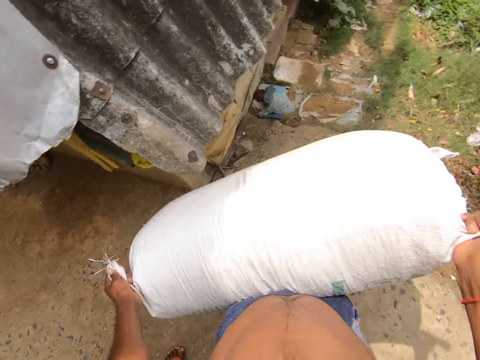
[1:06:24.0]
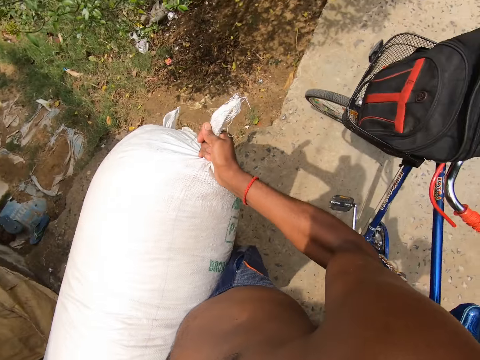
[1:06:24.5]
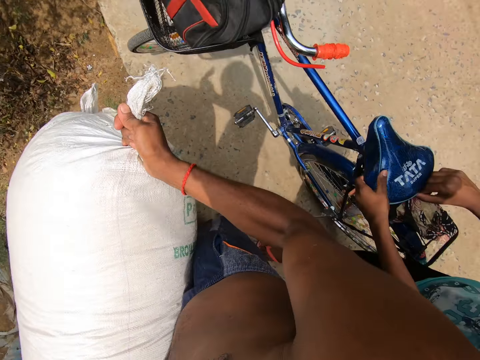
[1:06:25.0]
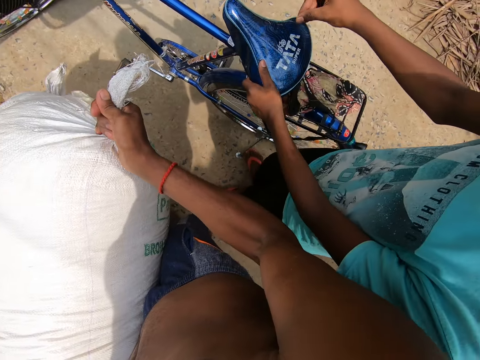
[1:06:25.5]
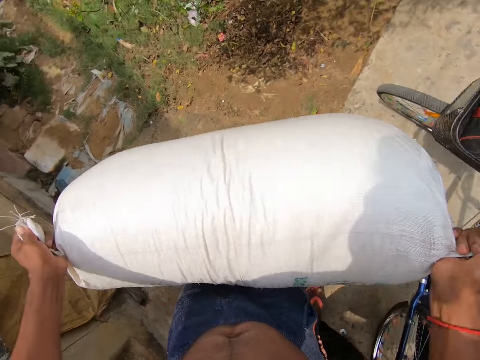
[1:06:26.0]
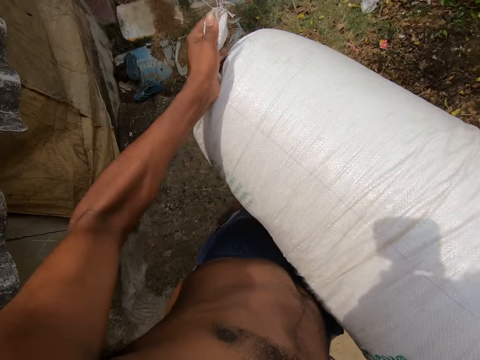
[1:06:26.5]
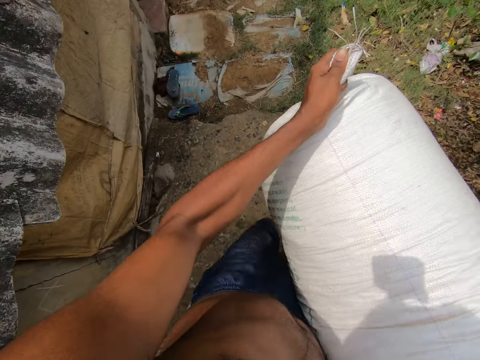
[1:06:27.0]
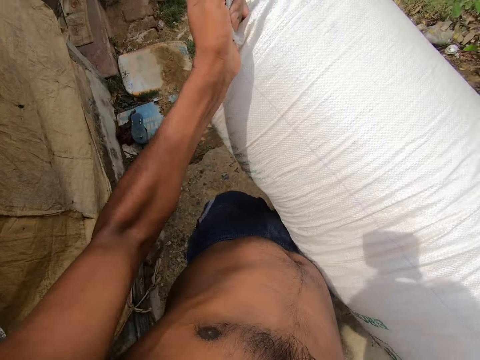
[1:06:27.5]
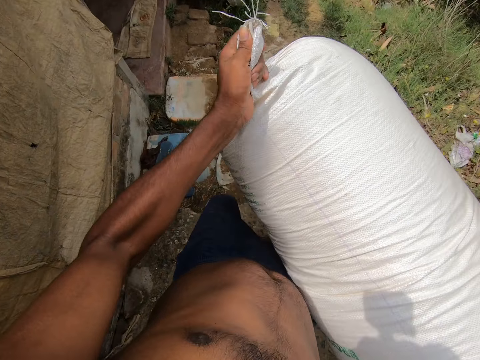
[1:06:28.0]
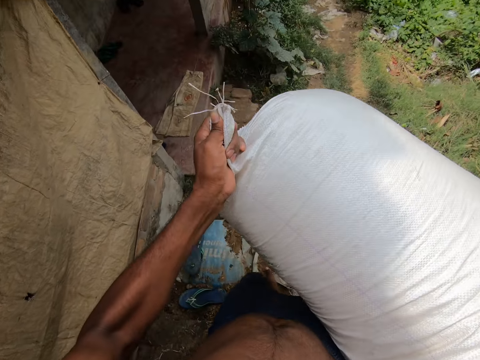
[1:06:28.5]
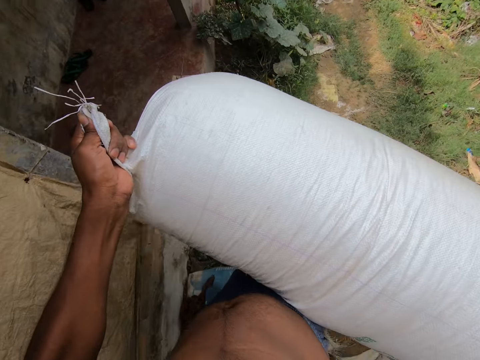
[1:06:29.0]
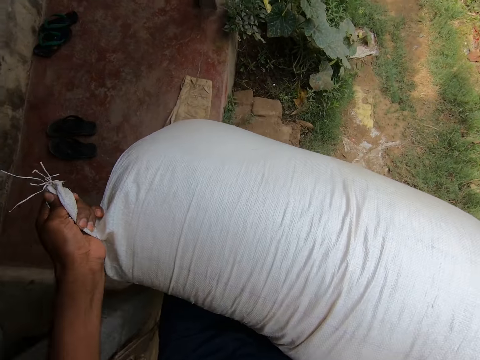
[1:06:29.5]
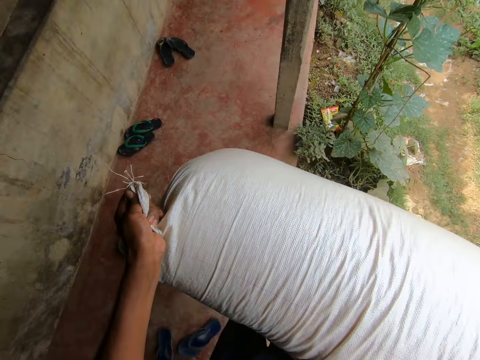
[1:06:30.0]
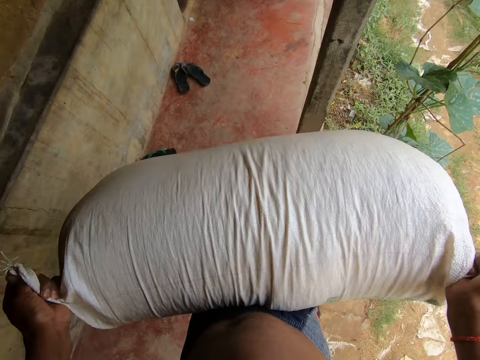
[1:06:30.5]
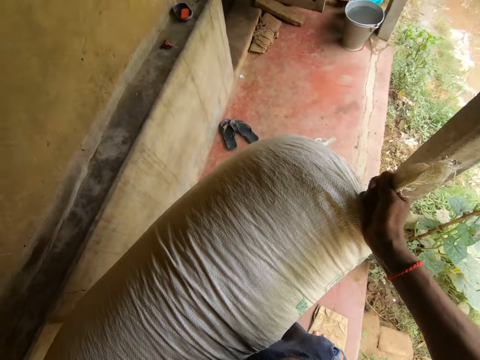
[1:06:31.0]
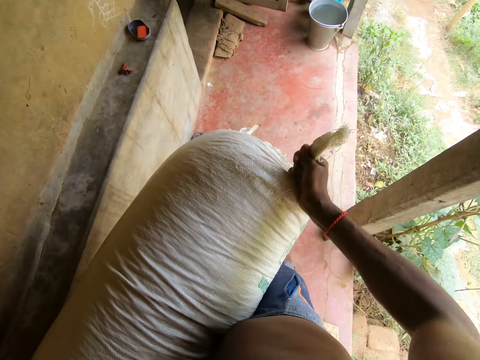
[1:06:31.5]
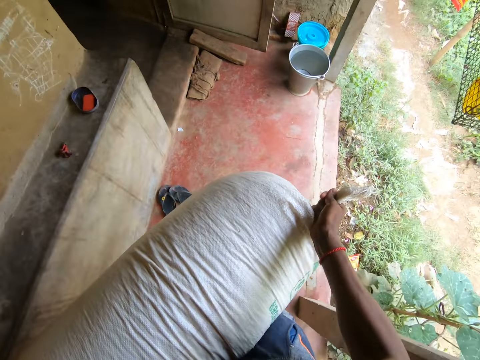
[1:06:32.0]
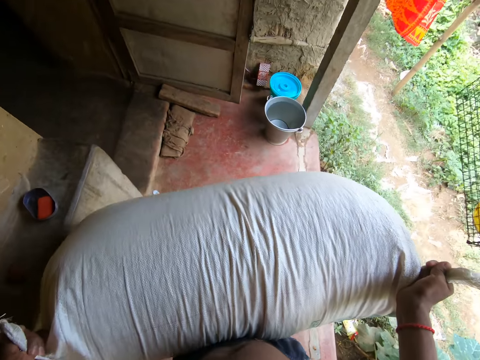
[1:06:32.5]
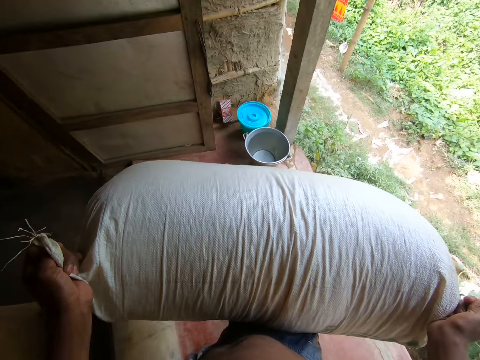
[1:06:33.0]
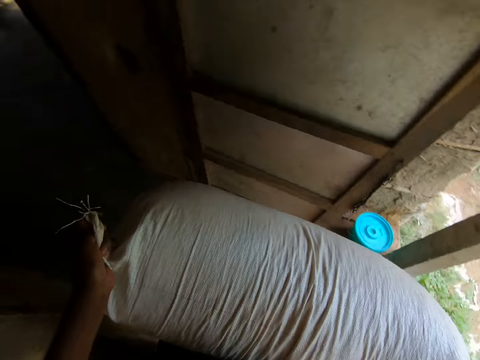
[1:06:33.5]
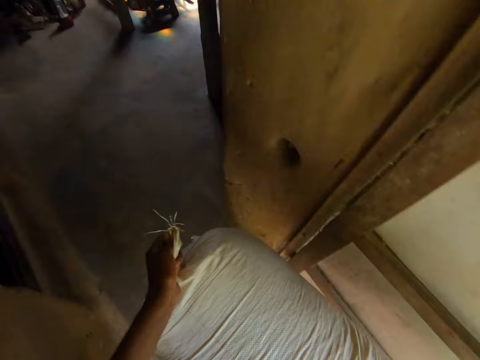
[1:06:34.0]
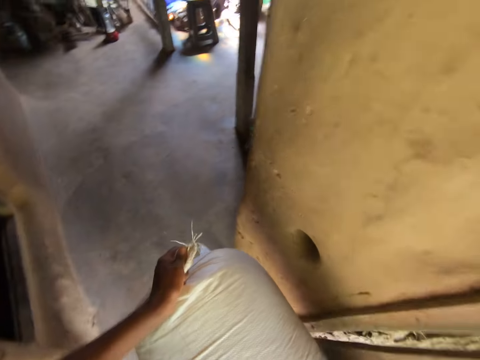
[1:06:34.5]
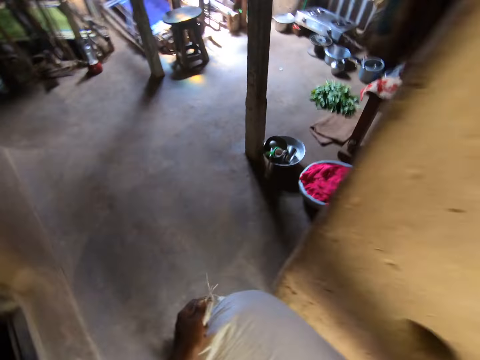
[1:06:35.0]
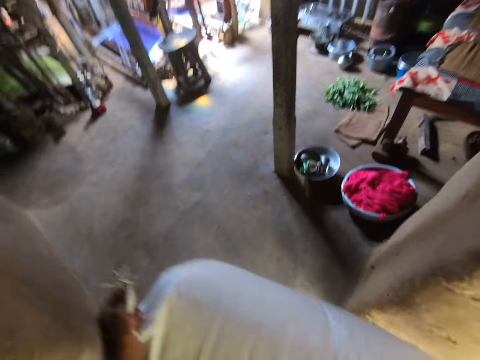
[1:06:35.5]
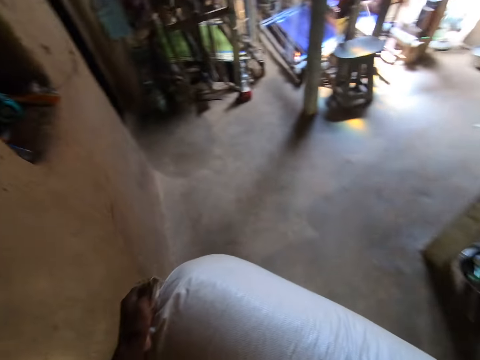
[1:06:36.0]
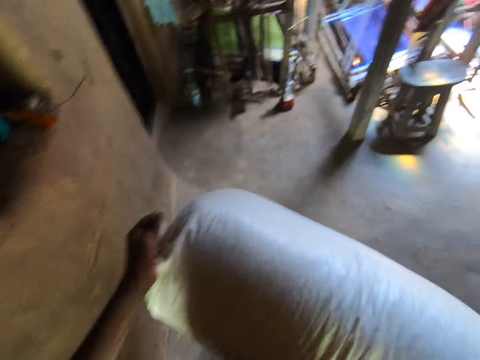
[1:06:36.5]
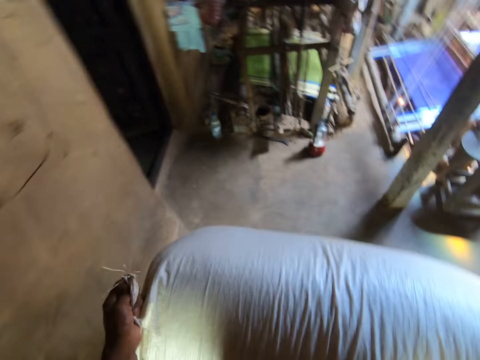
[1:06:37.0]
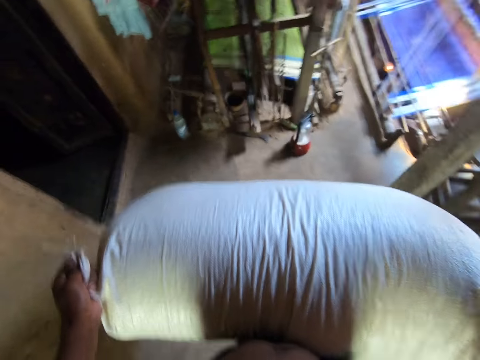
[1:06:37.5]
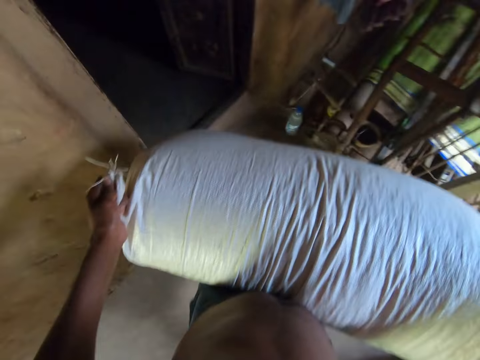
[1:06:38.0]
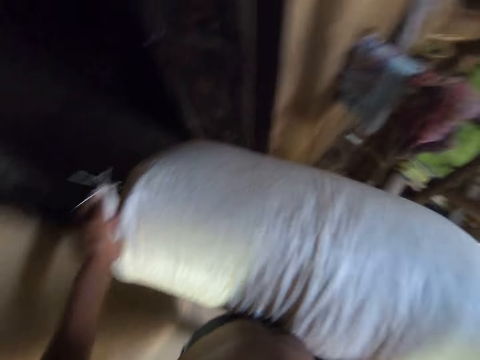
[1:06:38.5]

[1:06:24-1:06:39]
The camera wearer walks around with the sack.

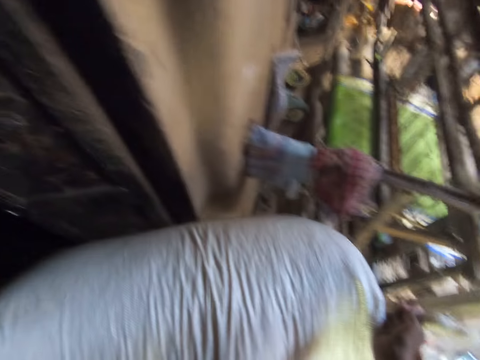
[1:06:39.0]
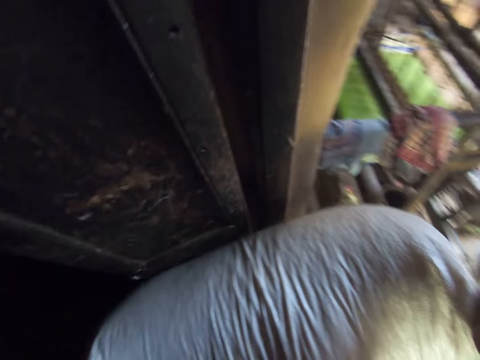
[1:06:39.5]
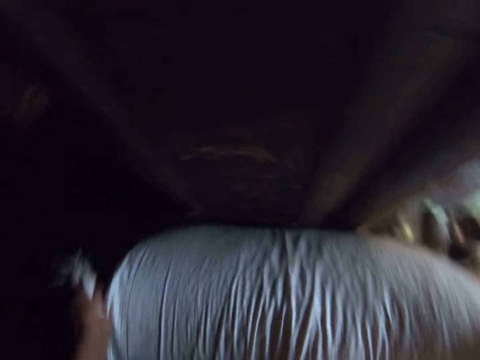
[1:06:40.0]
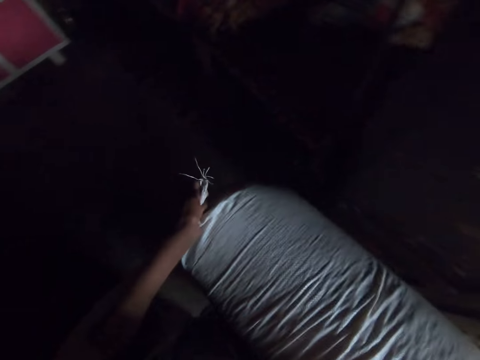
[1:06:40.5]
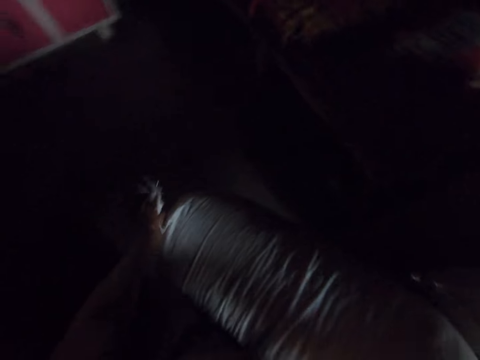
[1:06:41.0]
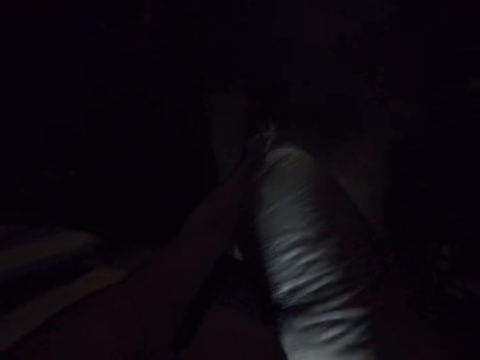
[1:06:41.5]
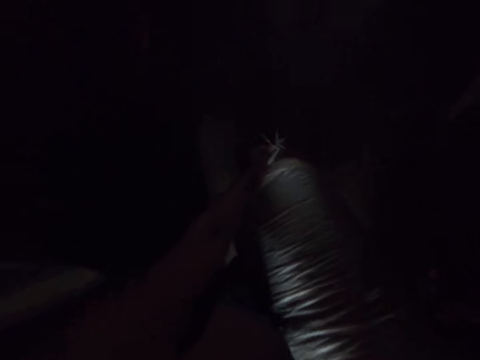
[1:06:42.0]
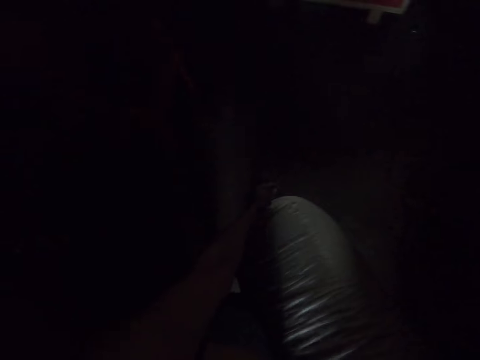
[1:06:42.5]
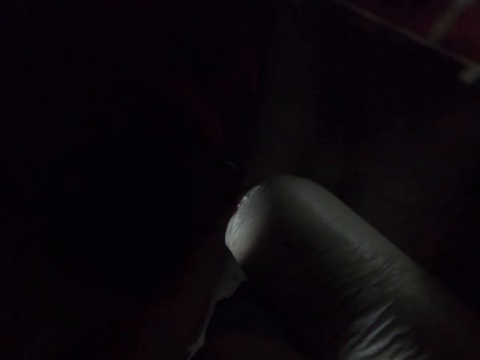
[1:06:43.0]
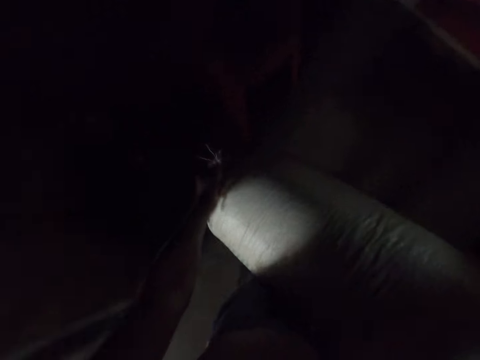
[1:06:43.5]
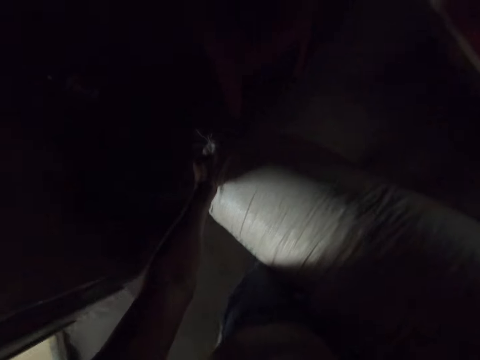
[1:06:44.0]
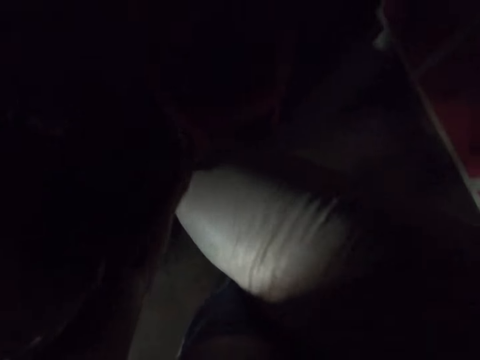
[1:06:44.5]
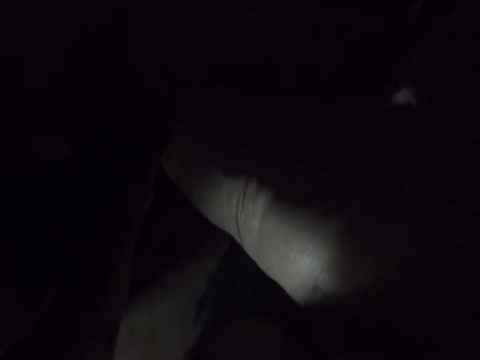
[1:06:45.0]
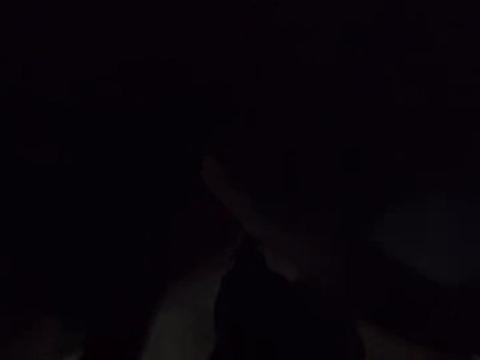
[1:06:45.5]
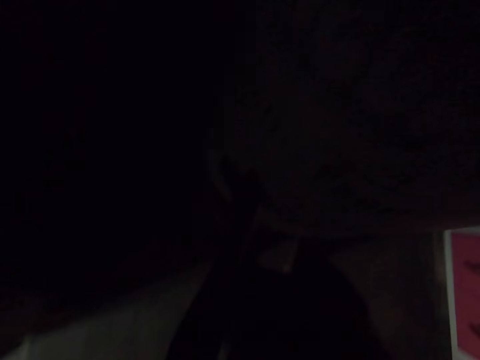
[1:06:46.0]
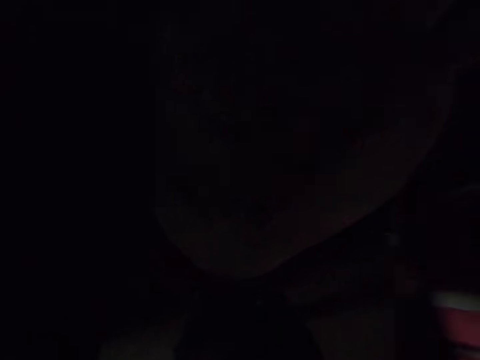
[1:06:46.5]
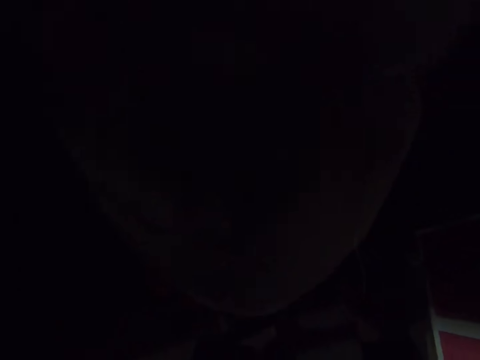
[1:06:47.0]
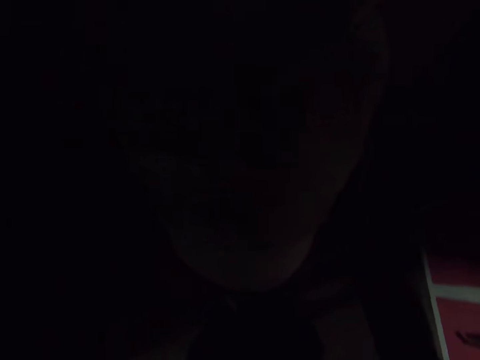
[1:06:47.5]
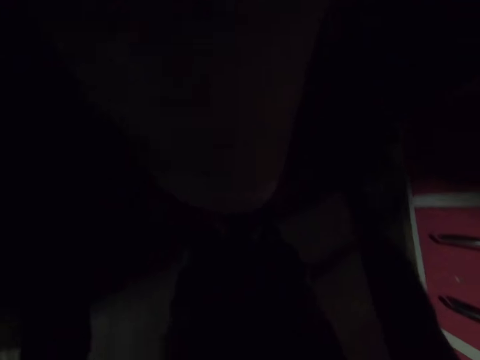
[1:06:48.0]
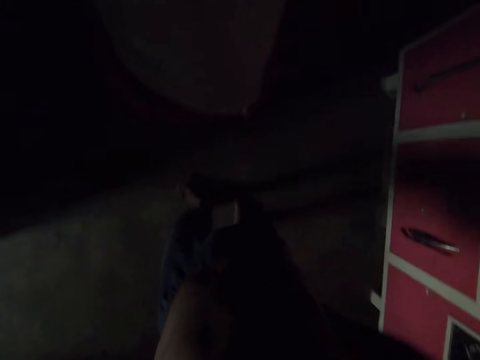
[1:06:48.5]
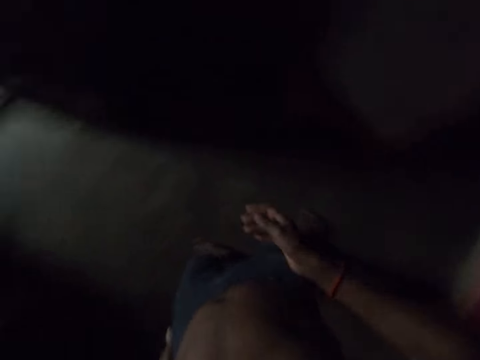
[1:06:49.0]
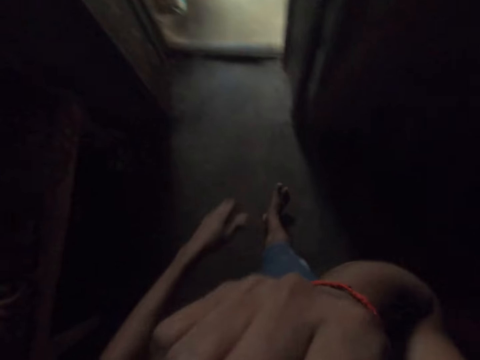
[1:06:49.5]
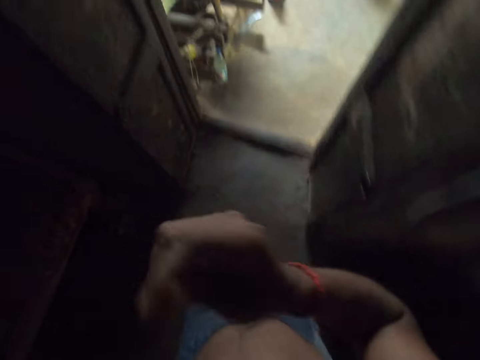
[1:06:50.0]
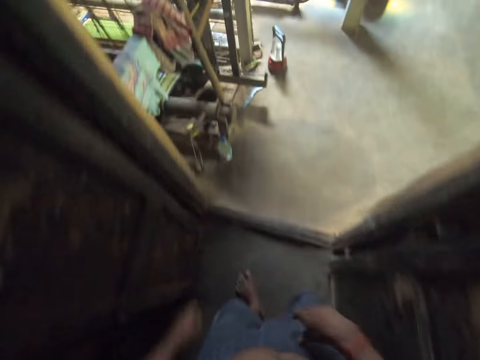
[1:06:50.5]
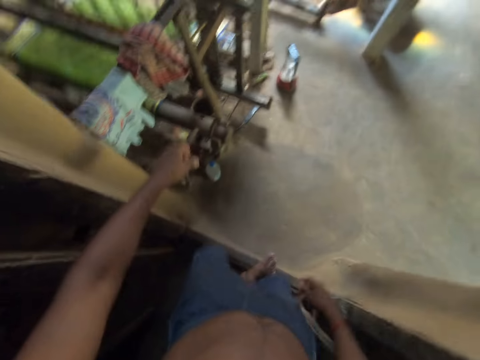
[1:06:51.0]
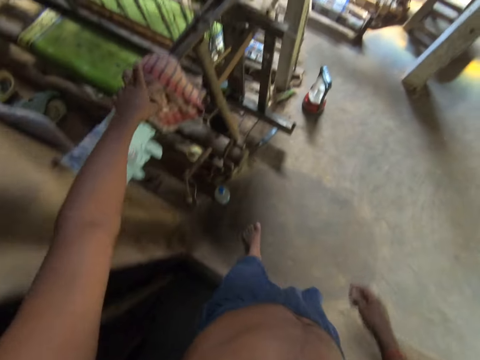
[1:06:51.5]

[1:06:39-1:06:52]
The camera wearer drops the bag on the floor with both hands. They walk around.
